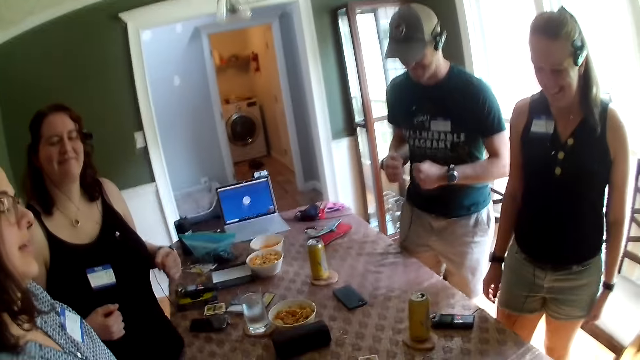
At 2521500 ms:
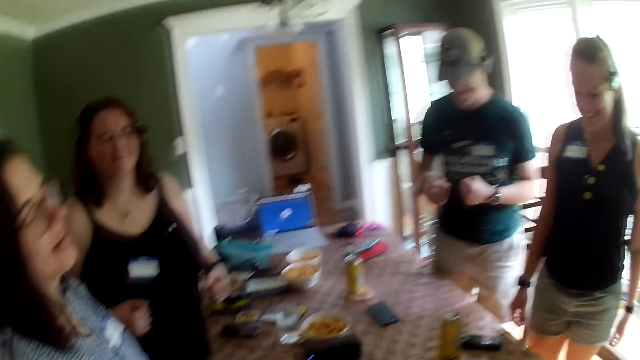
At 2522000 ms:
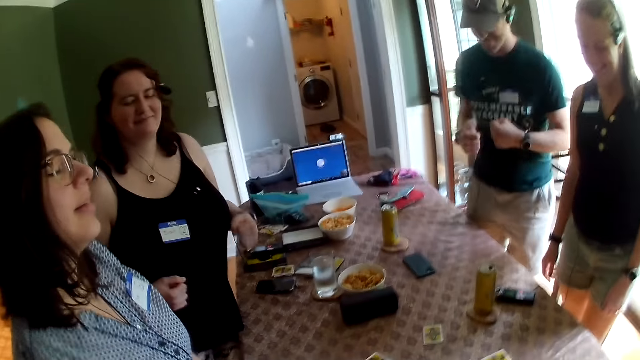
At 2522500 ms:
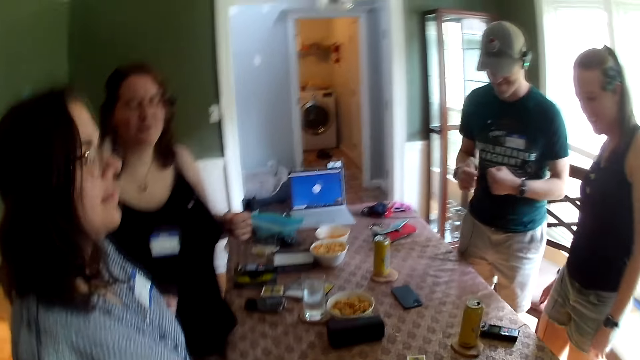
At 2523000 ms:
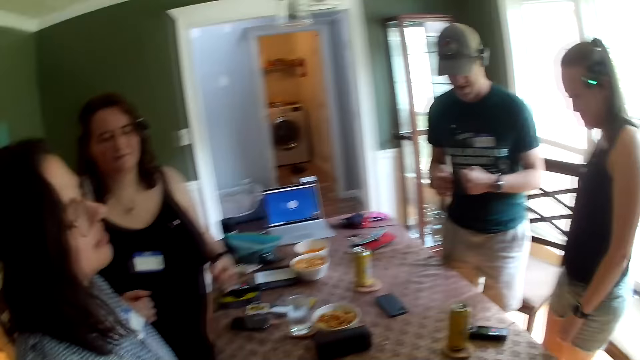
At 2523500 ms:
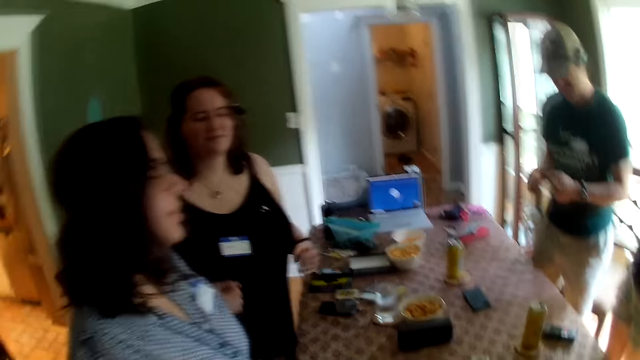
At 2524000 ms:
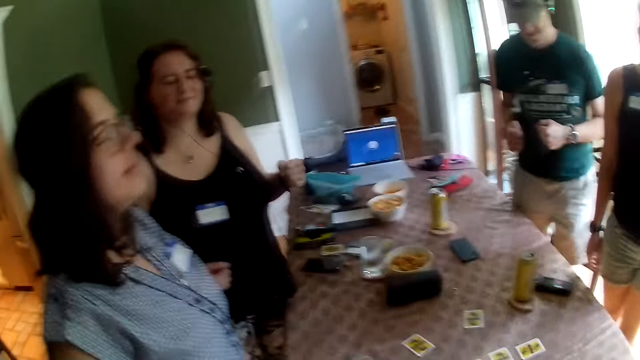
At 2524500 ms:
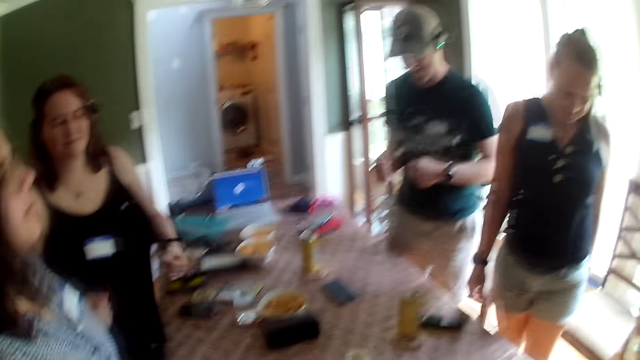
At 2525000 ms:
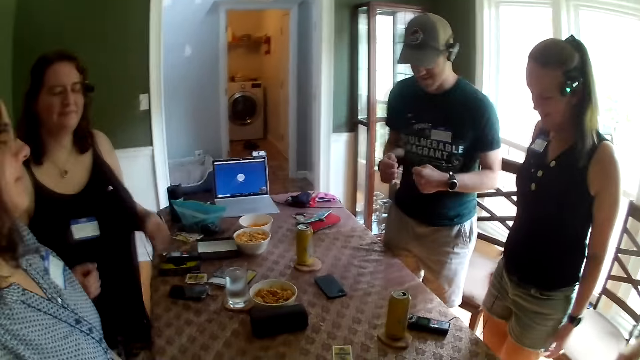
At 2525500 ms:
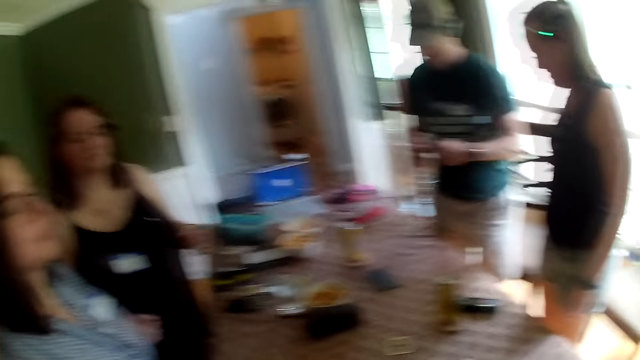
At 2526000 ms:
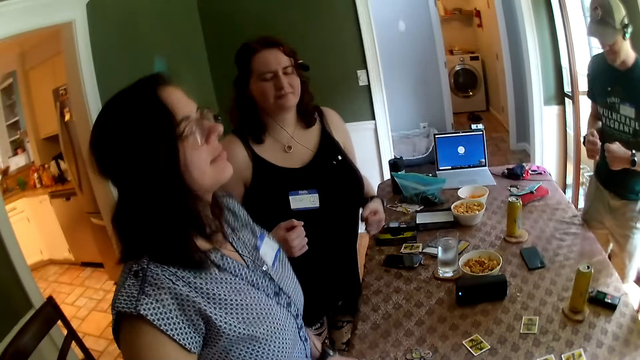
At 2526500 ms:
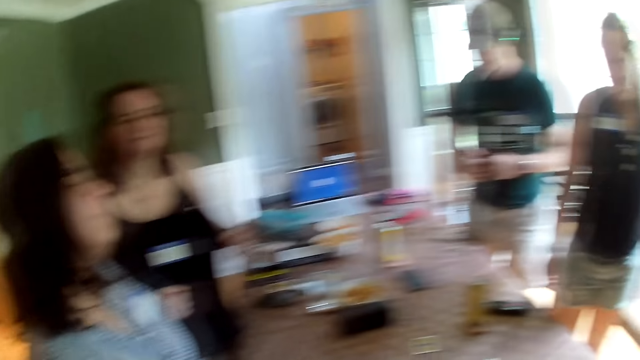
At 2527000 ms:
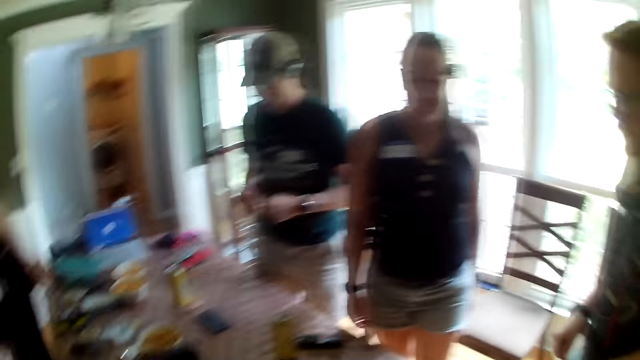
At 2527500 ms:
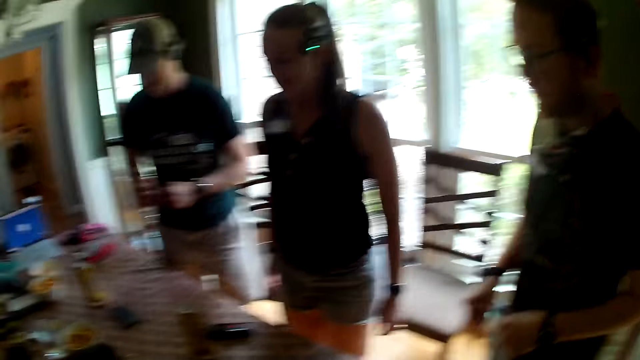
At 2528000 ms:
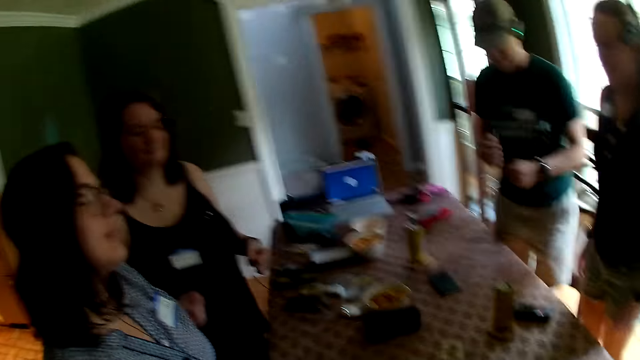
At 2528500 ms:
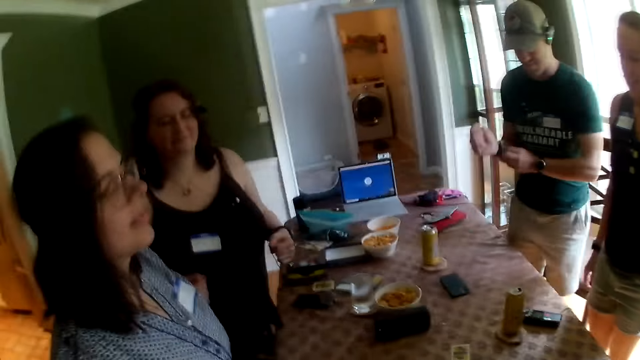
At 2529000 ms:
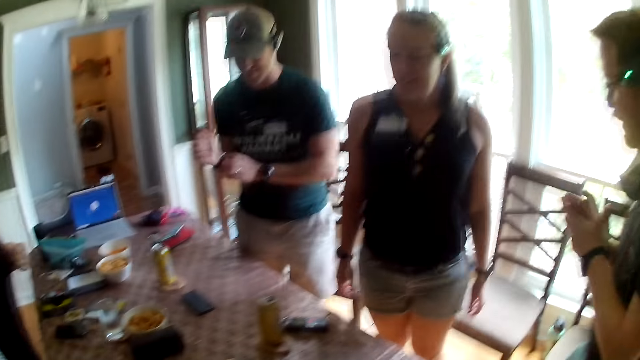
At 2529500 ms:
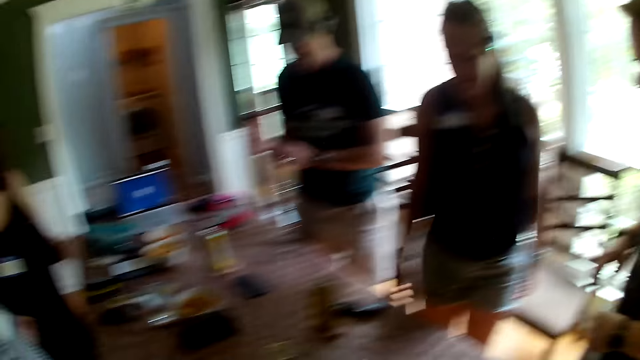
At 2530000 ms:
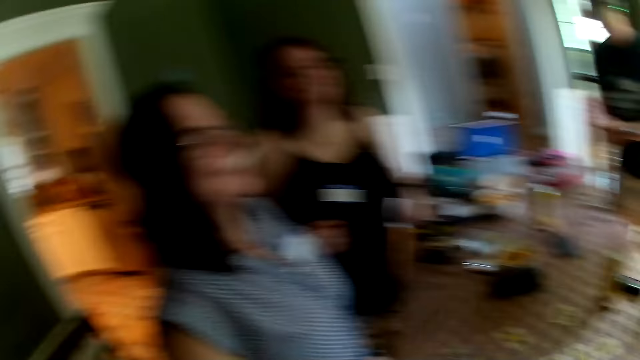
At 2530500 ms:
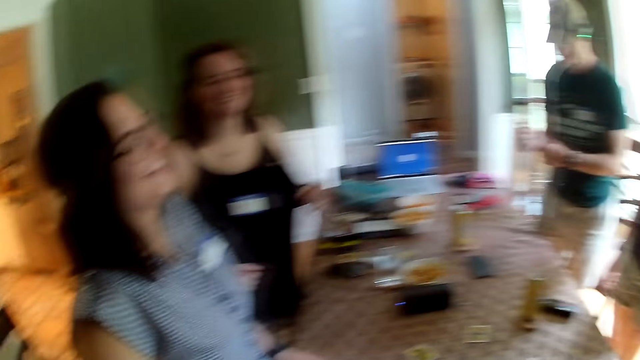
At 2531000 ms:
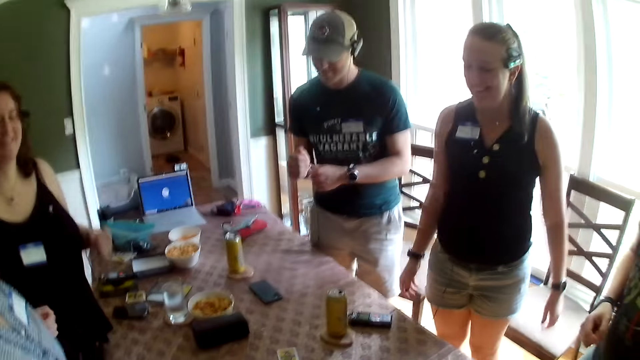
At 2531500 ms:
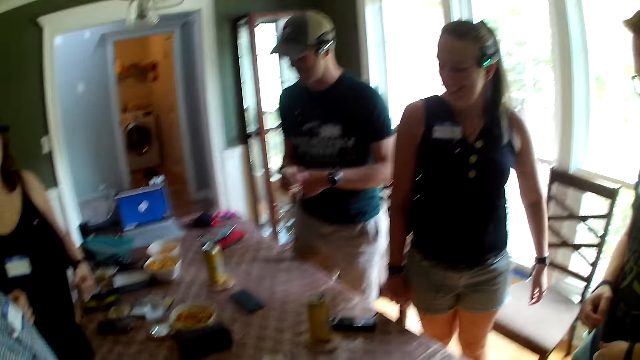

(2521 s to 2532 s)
The camera wearer dances with the team. They interact with the group of people at the table. A man dances at the table. The camera wearer looks around the house. Another man adjusts his wristwatch with his left hand.

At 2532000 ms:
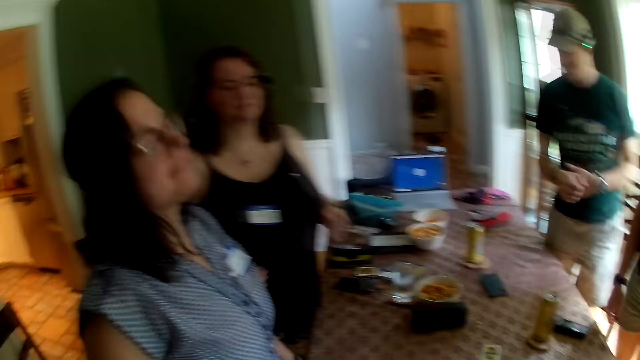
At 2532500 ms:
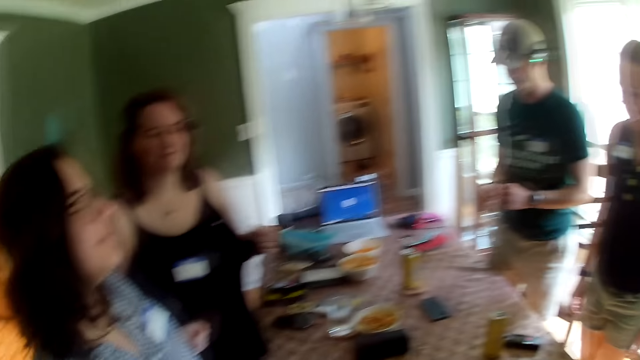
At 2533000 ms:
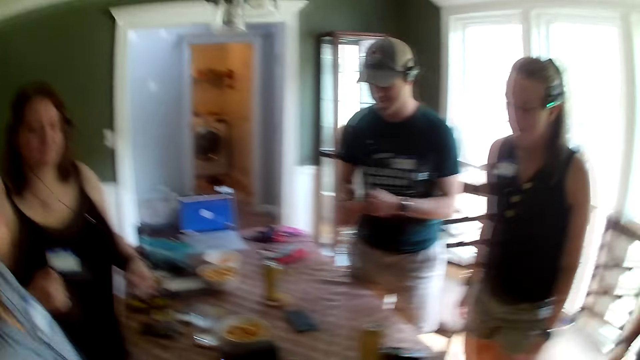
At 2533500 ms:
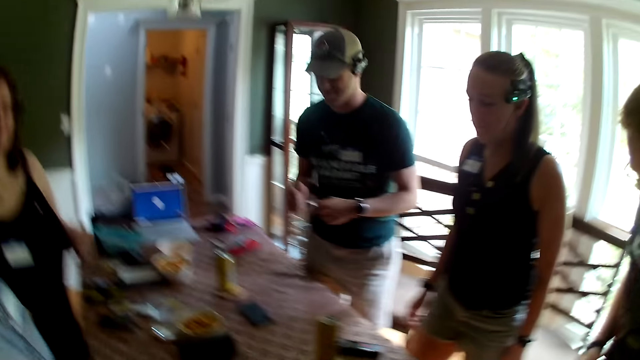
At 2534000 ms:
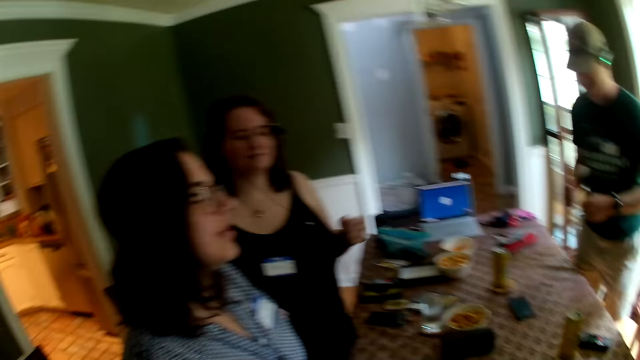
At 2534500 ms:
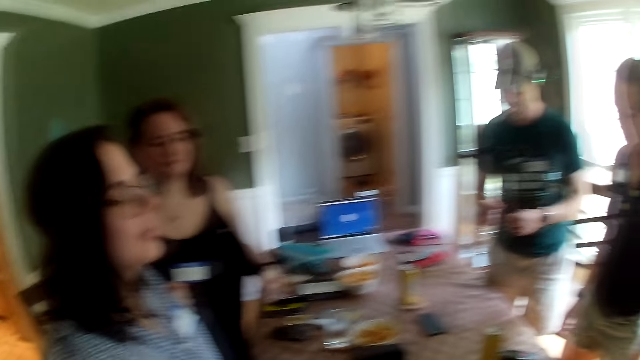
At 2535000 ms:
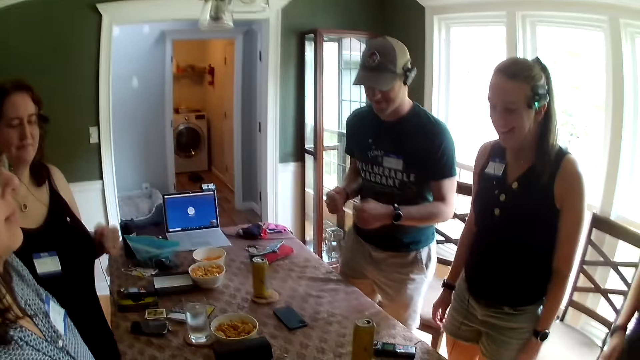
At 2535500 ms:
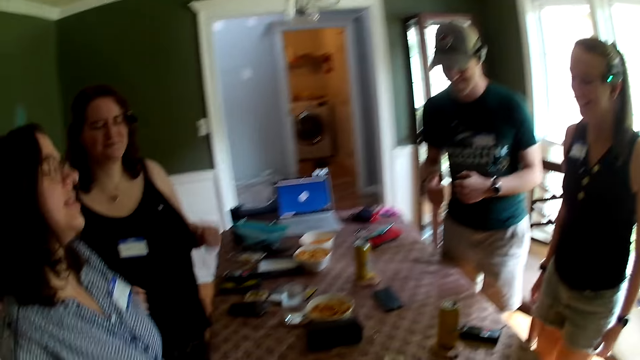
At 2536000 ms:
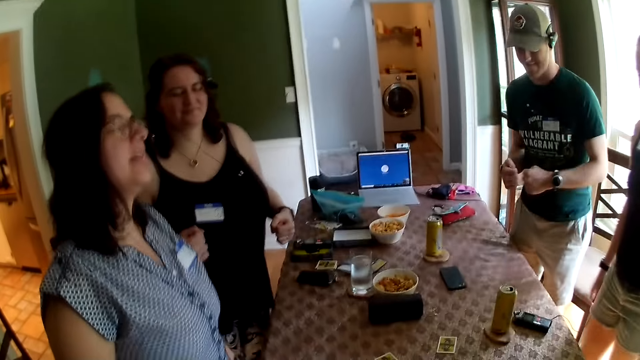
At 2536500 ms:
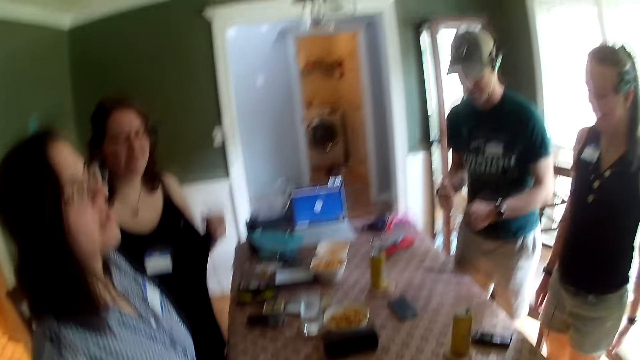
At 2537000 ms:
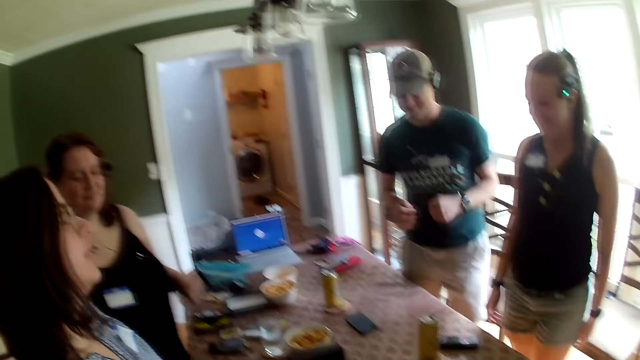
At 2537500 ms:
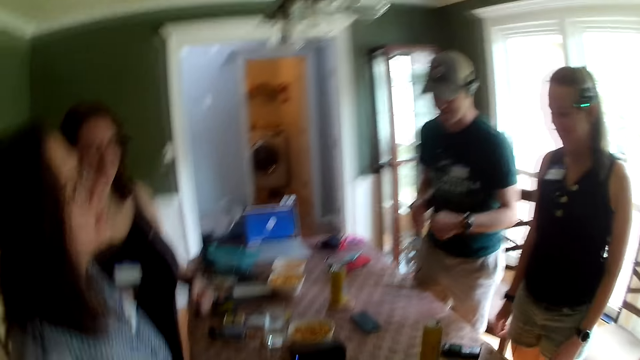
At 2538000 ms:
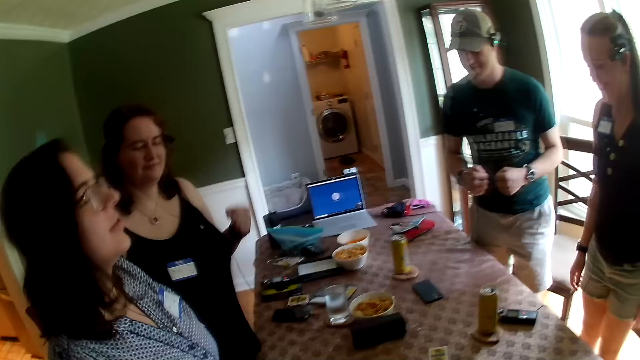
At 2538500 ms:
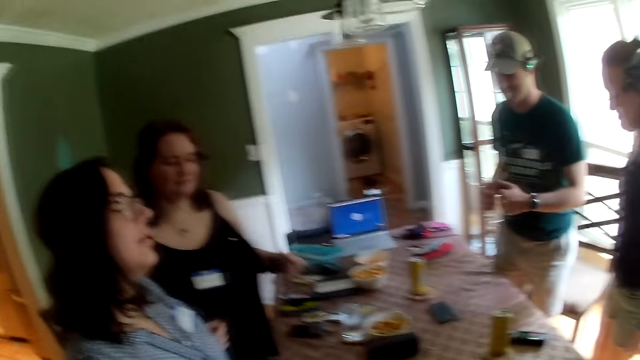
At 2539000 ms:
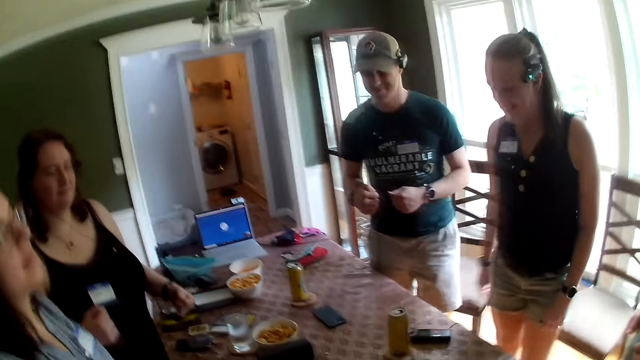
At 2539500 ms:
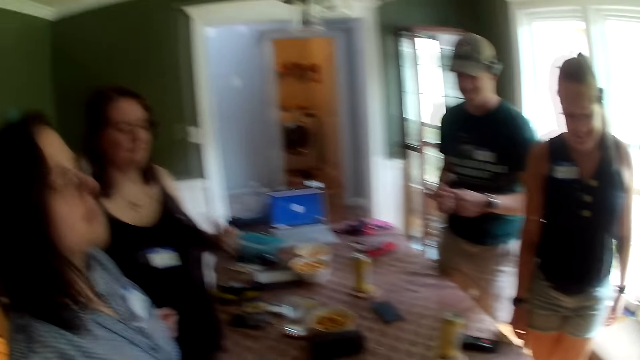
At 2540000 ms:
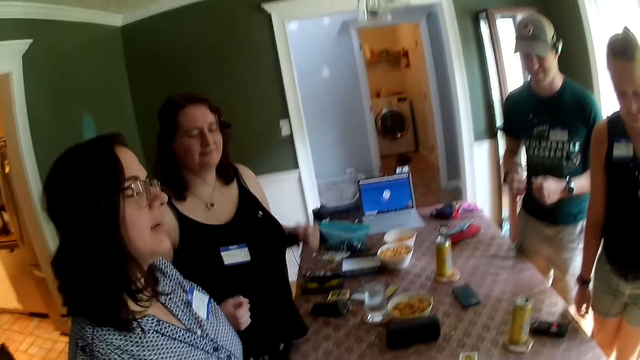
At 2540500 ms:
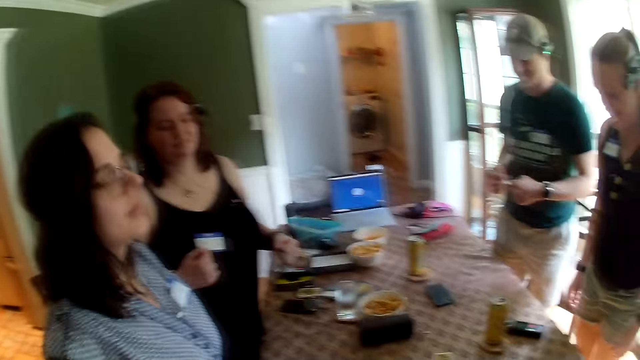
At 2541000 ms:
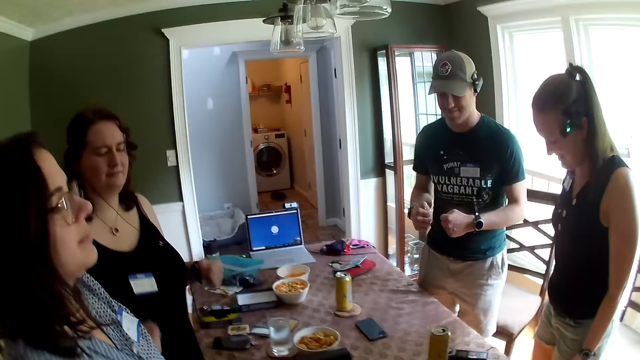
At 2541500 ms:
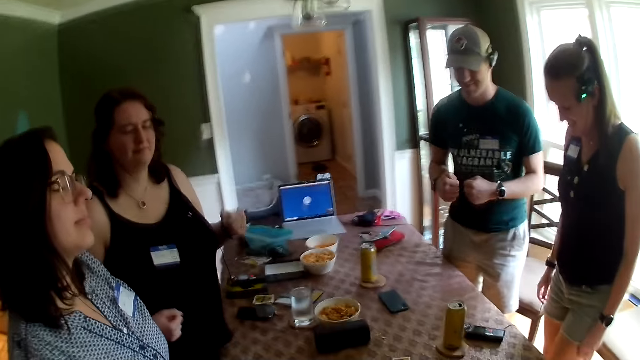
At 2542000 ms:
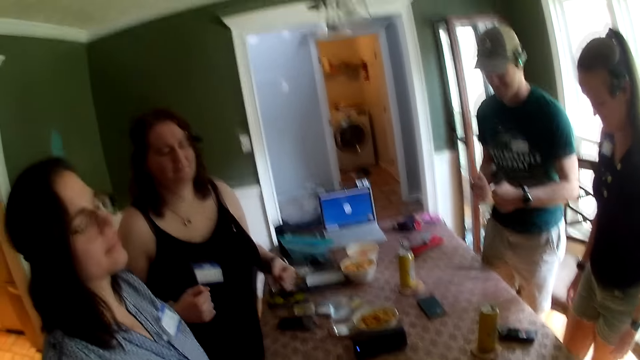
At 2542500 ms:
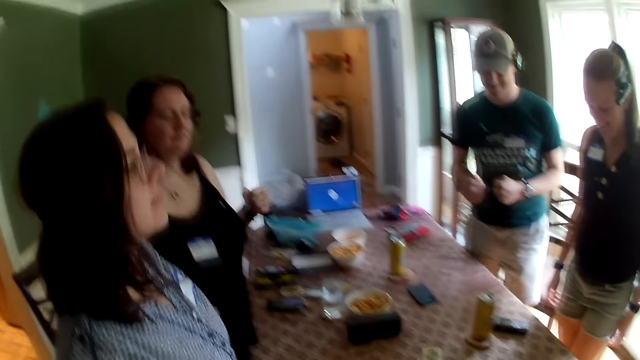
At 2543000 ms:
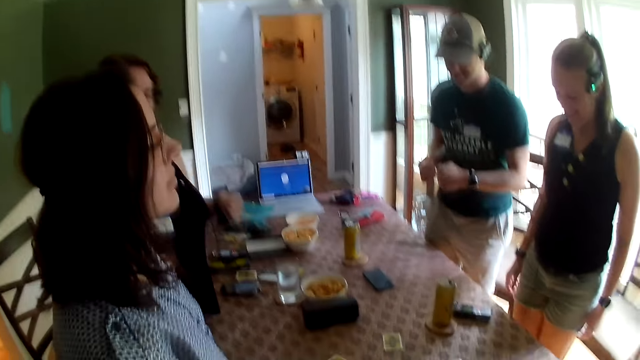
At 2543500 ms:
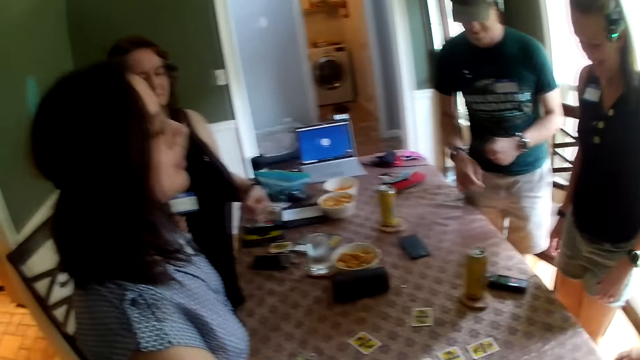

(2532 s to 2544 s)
A man interacts with the group of people. The camera wearer dances with the team.
